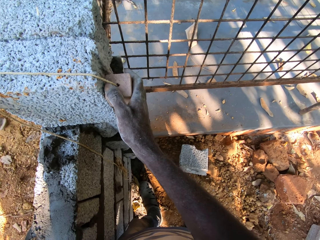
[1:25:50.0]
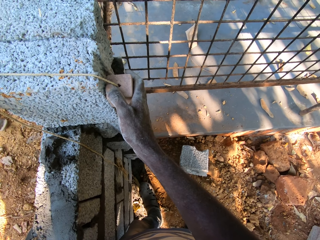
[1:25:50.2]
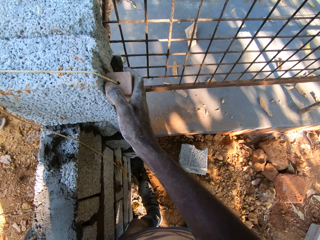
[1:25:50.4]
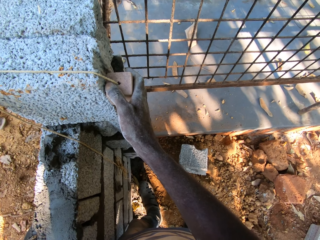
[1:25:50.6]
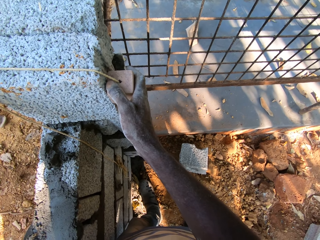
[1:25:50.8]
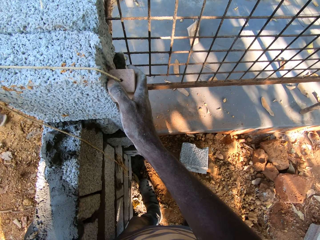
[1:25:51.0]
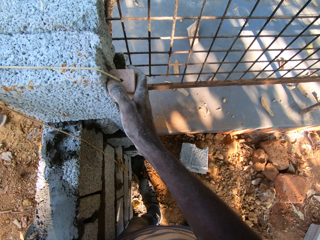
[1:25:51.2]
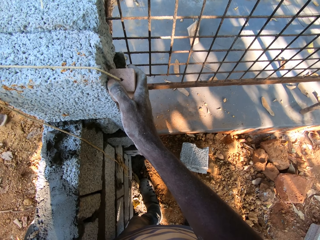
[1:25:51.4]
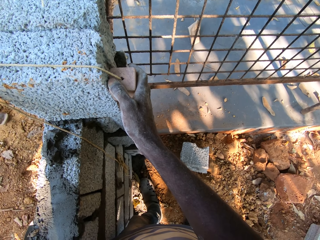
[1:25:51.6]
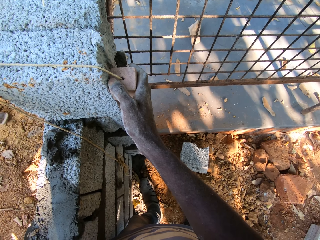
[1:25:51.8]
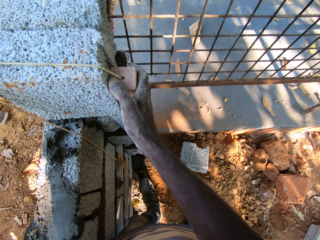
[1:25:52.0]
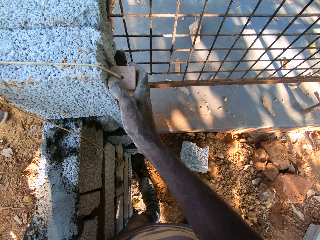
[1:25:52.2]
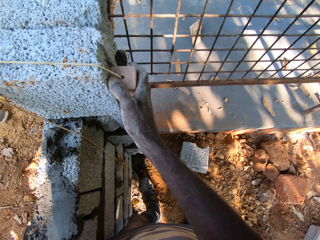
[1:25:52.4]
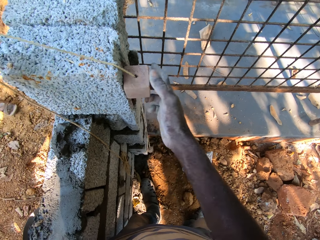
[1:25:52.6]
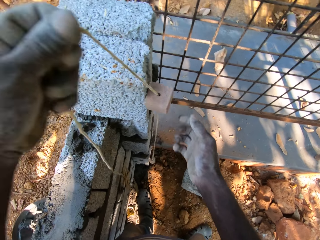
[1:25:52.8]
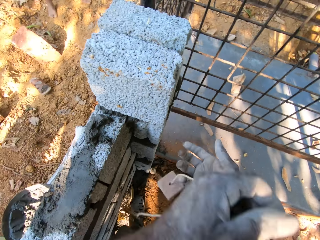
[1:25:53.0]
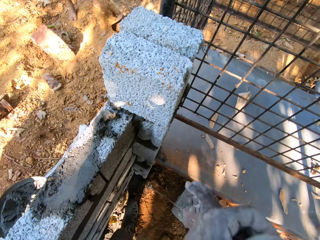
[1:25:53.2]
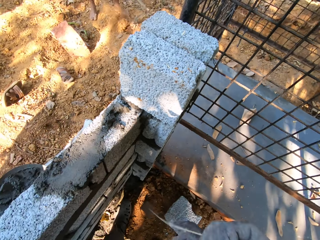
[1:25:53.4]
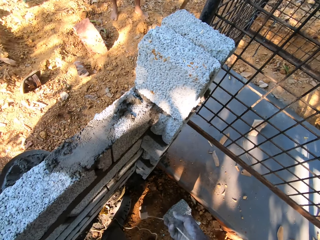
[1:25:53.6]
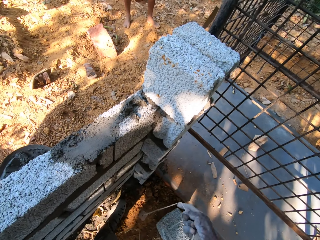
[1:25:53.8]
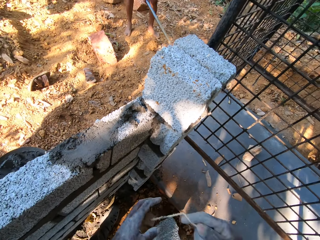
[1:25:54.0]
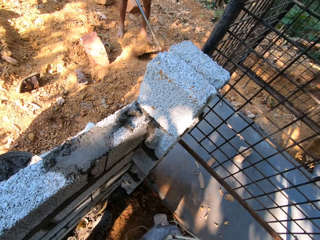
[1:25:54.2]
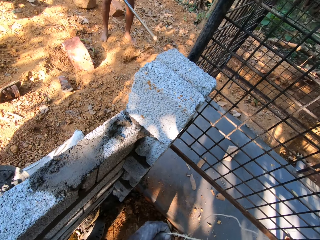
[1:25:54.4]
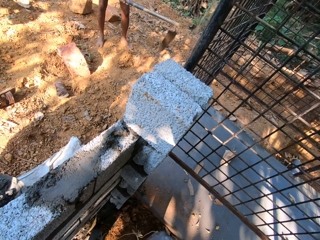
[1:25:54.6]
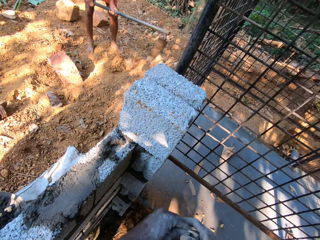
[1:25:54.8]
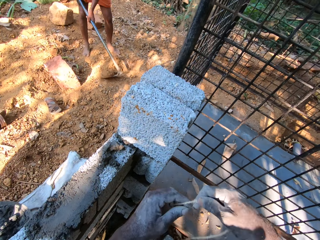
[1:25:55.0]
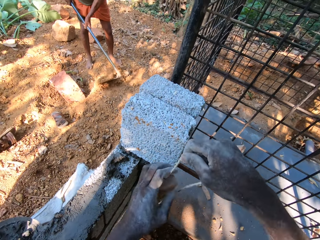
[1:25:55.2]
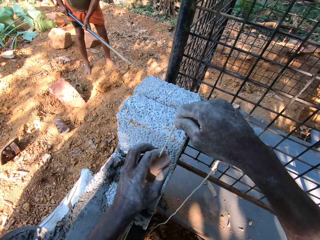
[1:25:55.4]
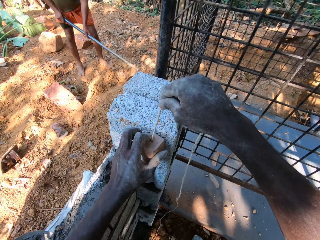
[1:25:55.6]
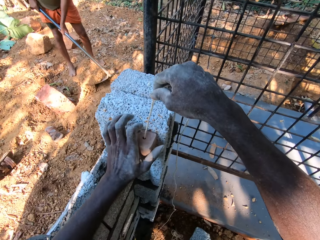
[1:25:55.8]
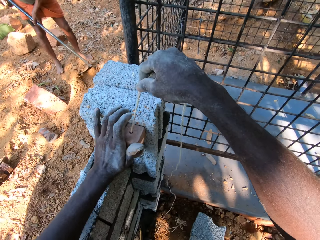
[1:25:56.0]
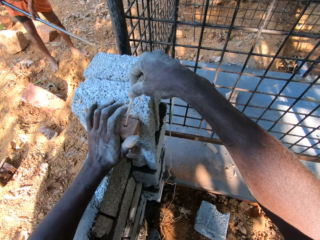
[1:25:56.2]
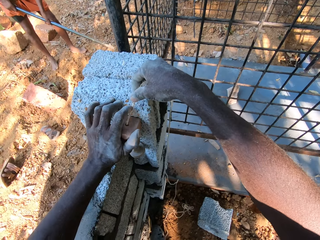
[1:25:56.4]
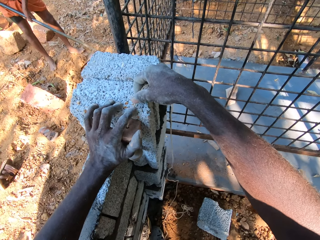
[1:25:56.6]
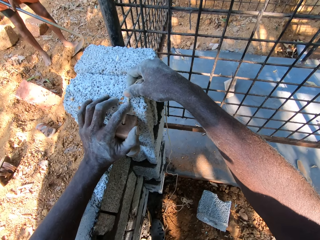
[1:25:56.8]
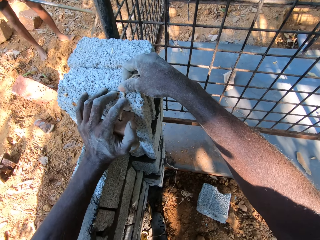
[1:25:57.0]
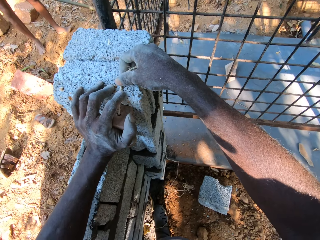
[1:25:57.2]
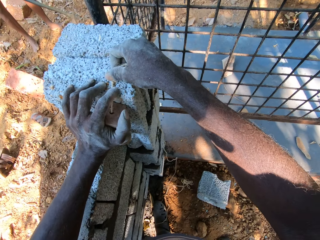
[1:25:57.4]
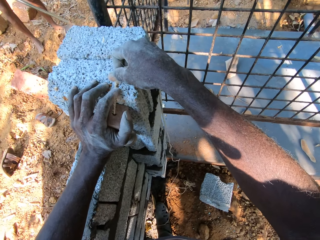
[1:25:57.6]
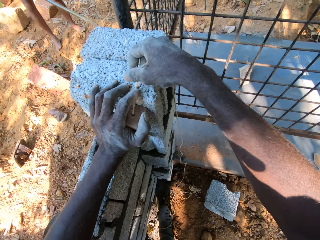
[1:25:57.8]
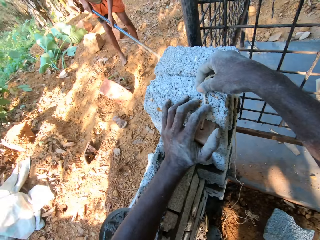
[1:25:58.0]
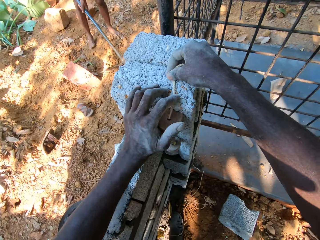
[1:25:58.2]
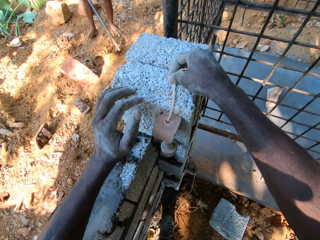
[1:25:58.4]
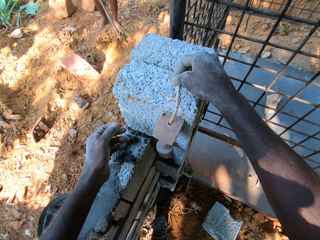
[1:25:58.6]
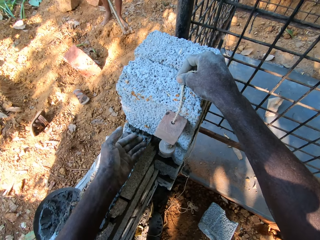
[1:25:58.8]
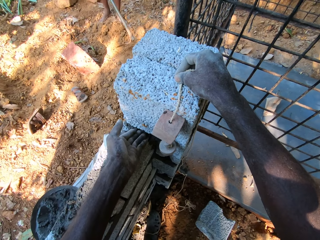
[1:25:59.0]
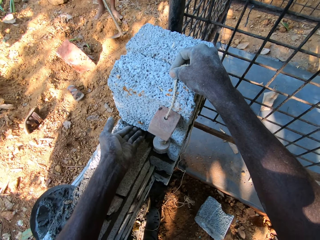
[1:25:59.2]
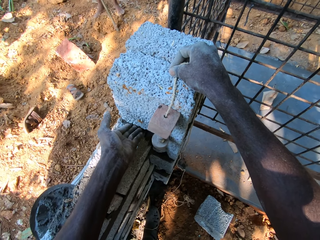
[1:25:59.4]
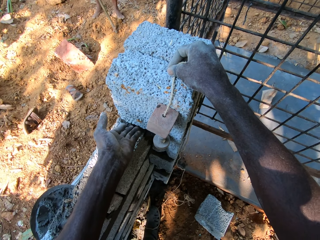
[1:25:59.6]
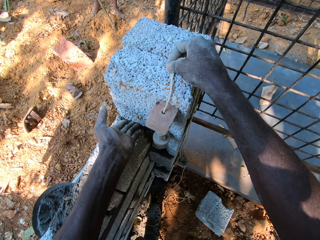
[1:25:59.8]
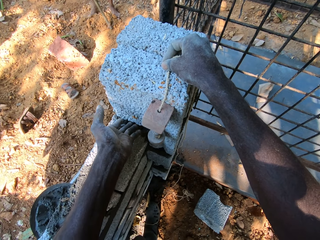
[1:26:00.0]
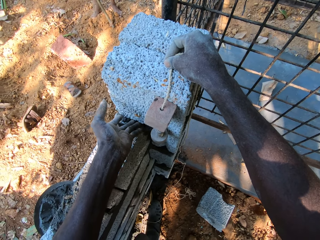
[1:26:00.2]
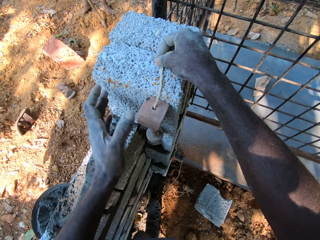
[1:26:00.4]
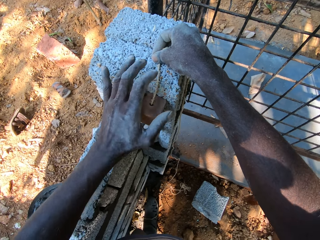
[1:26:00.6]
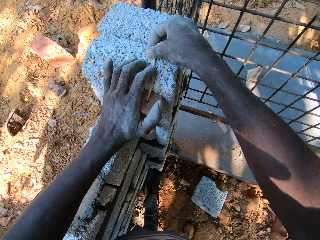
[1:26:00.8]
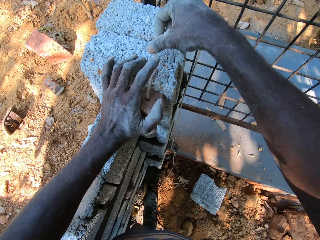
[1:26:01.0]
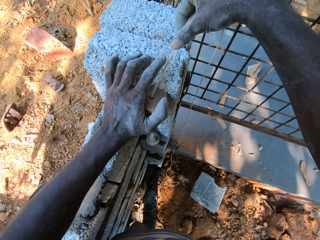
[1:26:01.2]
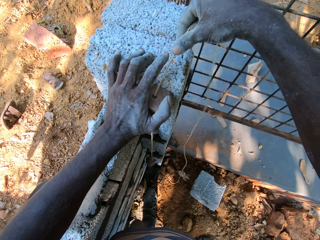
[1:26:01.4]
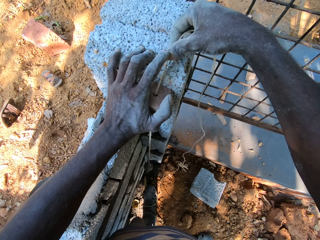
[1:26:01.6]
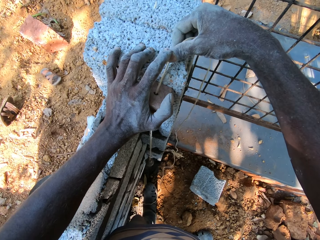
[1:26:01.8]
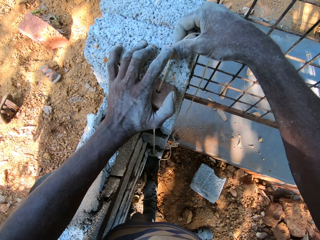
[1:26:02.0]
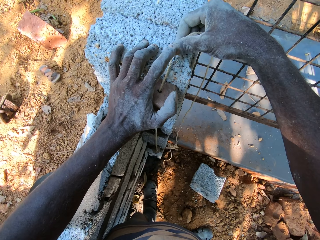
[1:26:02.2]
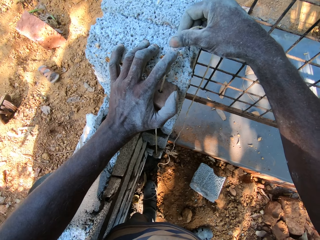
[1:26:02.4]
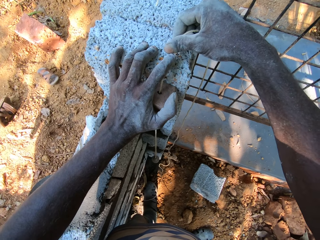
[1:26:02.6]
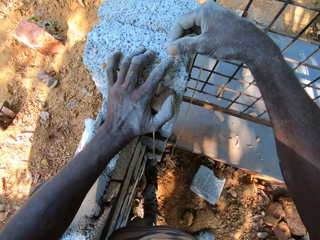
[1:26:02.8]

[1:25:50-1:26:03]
The camera wearer removes a plumb line on the brick on the fence with his left hand. A man digs the floor with a hoe in his hands. The camera wearer pulls the rope. He holds the plumb line in his left hand with his right hand. He holds the plumb bob on the brick on the fence with his left hand. He measures a block with the plumb bob. He holds the plumb line on the brick on the fence with his right hand. He touches the brick on the fence with his left hand. He holds the plumb bob on the brick on the fence with his left hand.

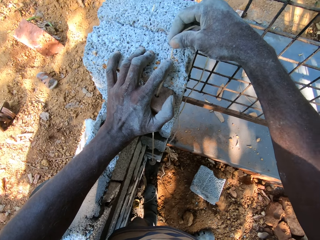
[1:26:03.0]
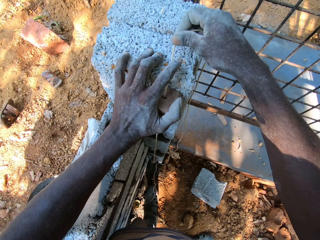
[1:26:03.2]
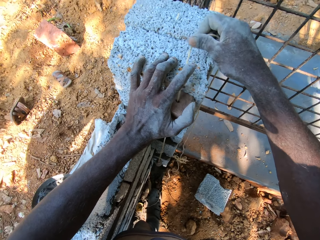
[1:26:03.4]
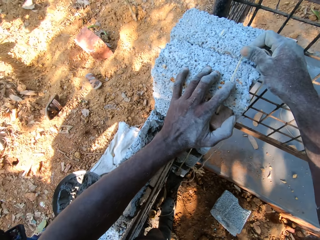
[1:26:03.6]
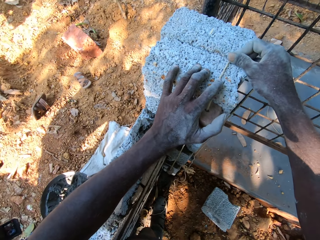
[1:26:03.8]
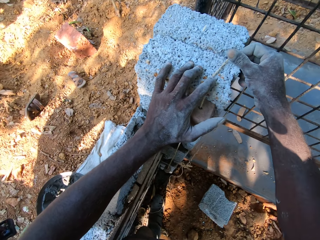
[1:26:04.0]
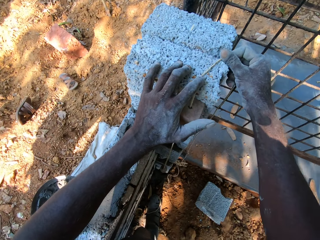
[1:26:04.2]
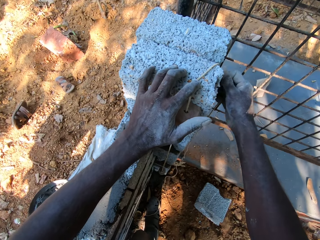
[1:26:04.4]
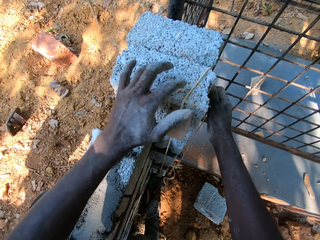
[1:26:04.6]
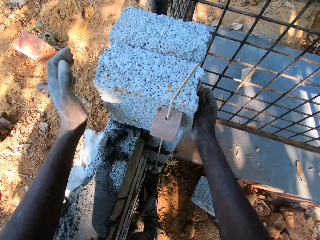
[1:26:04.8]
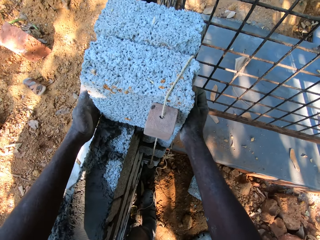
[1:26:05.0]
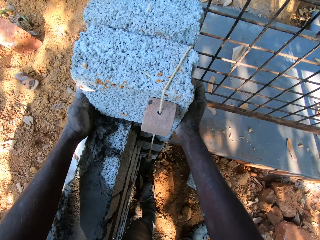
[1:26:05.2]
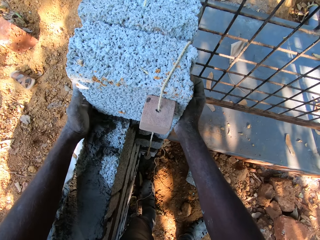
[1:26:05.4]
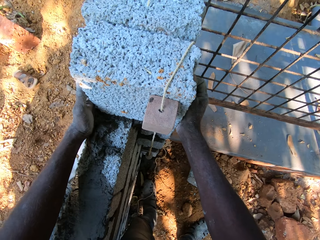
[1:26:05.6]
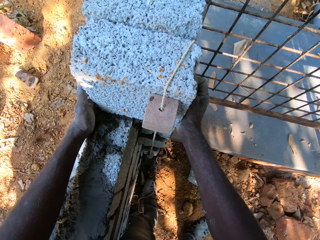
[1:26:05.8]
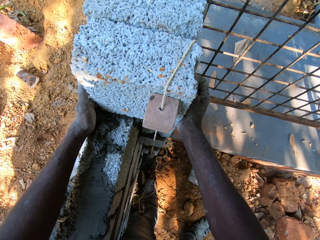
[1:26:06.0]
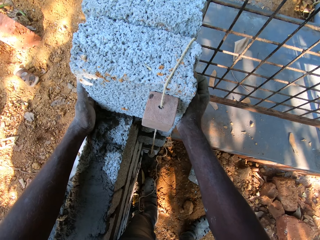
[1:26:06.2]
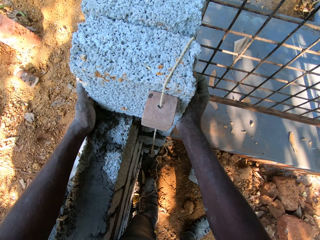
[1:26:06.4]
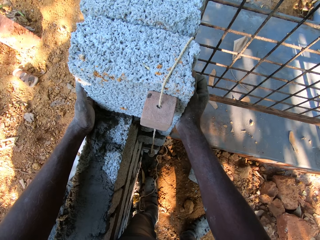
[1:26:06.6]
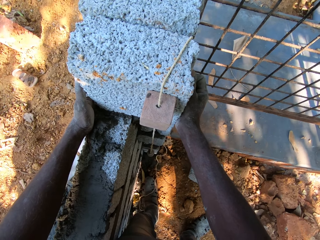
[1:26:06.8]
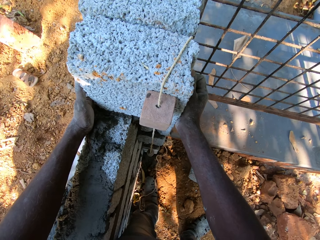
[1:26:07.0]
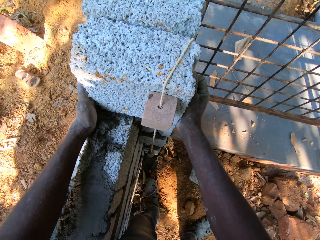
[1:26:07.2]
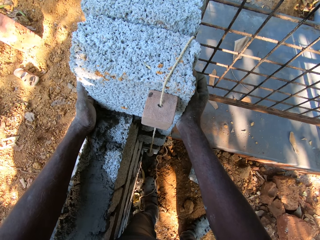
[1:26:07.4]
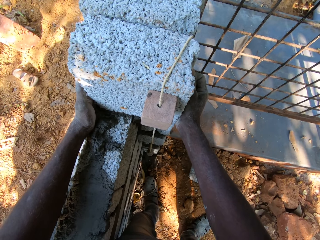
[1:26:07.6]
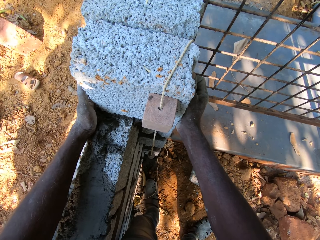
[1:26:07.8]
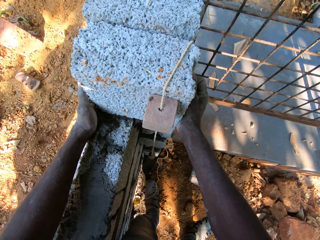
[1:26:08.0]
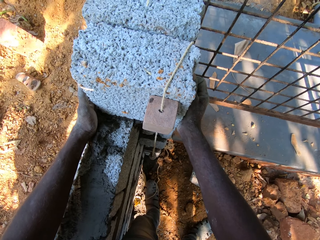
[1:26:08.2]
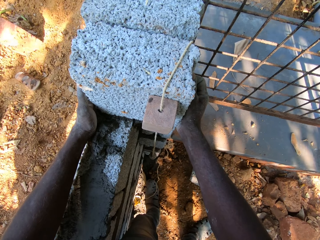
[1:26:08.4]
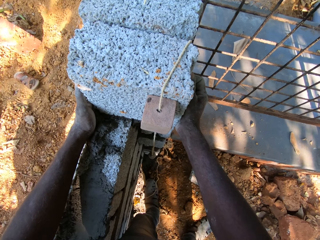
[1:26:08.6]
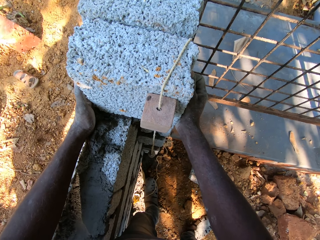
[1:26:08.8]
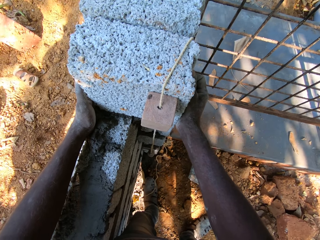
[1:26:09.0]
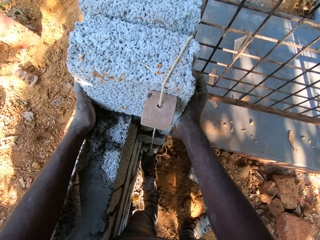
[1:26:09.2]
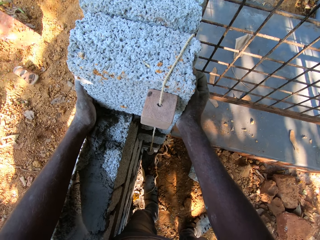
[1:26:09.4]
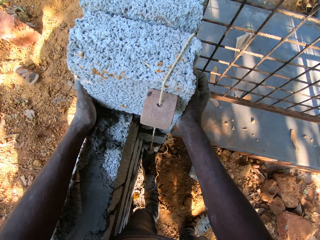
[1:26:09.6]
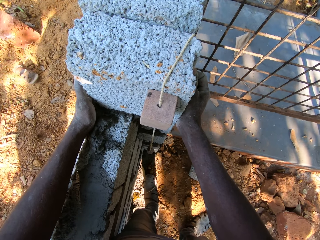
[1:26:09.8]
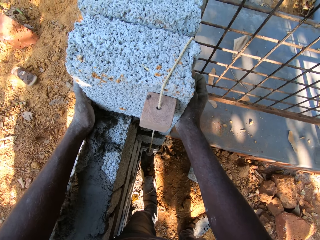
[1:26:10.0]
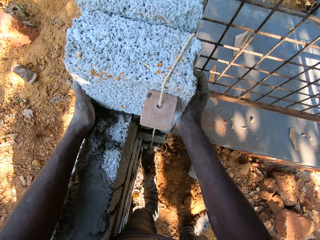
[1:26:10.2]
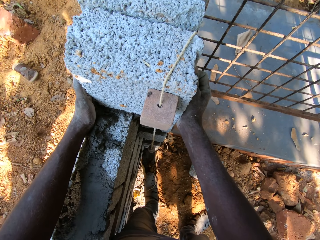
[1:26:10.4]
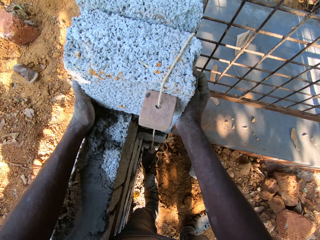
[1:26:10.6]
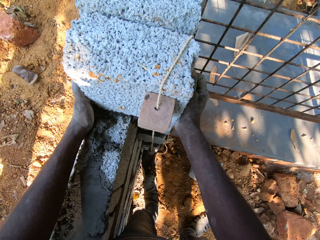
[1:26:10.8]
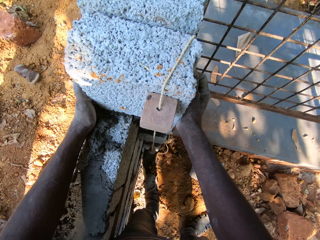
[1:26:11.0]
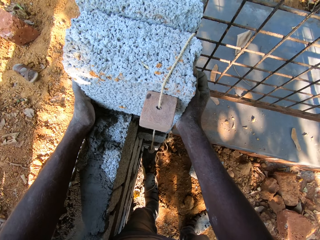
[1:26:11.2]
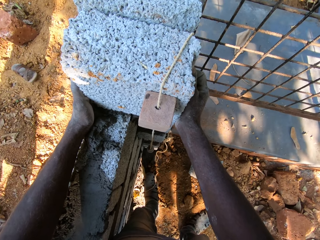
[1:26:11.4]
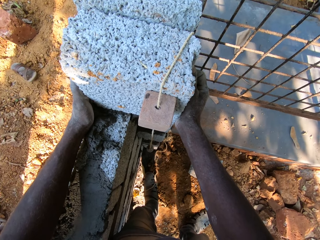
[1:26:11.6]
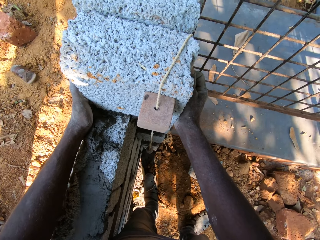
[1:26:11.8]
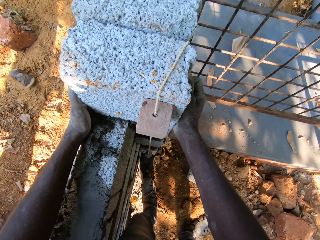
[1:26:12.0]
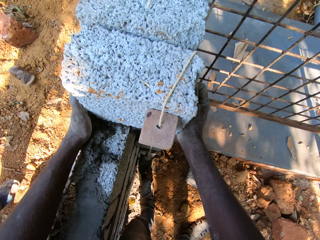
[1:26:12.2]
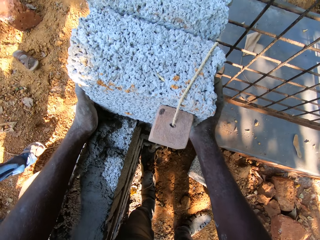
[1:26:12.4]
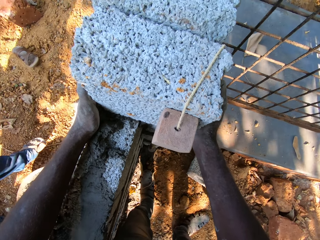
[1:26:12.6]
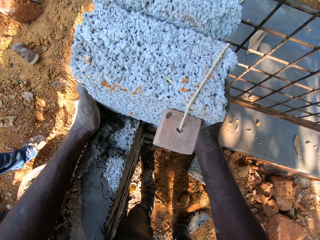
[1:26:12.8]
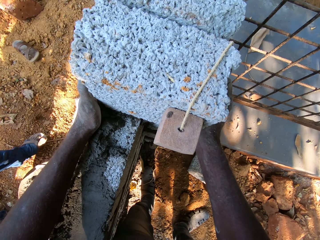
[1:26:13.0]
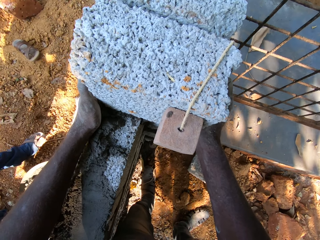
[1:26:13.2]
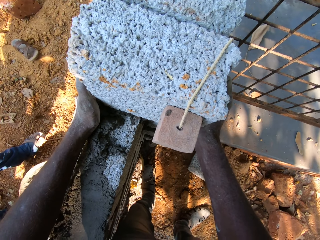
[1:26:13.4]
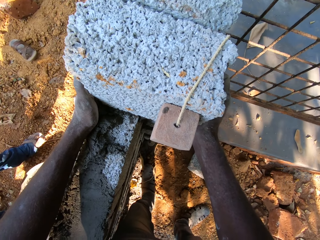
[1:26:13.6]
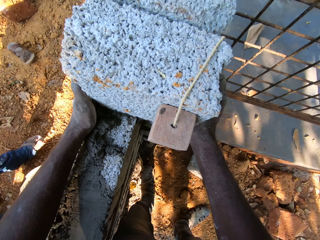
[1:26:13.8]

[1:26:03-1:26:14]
The camera wearer holds the plumb line on the brick on the fence with his right hand.
